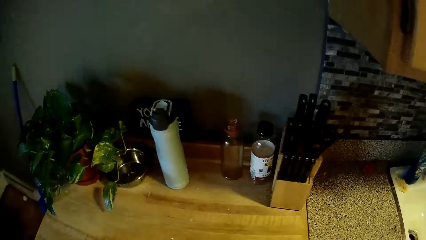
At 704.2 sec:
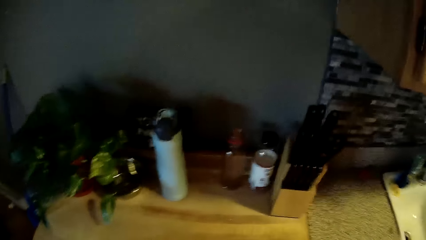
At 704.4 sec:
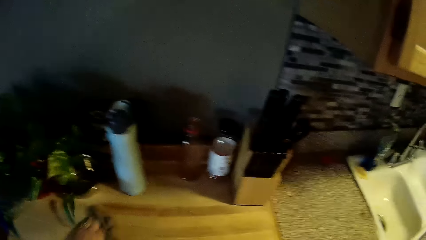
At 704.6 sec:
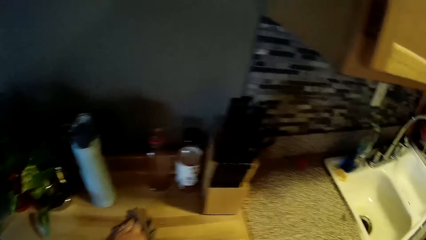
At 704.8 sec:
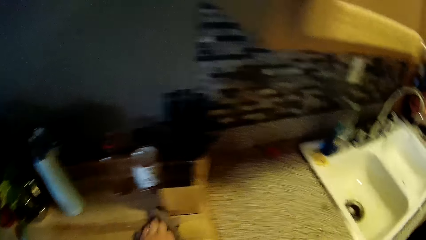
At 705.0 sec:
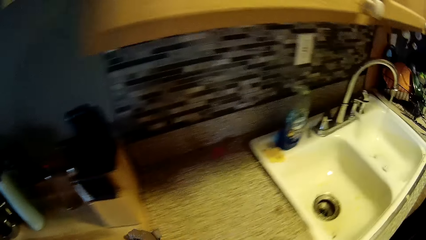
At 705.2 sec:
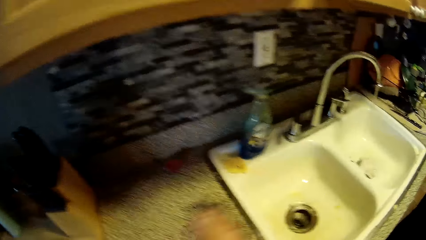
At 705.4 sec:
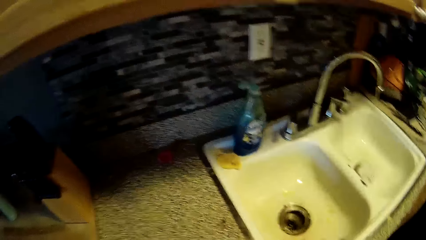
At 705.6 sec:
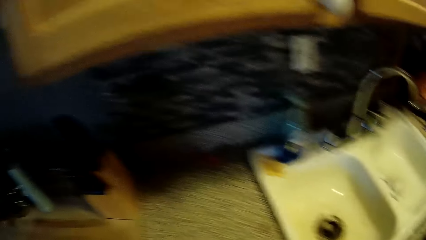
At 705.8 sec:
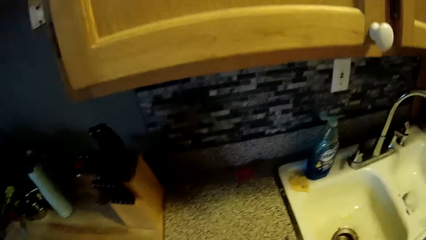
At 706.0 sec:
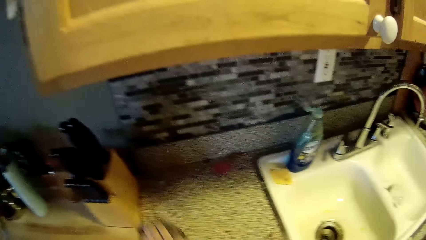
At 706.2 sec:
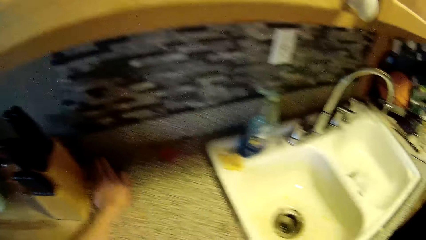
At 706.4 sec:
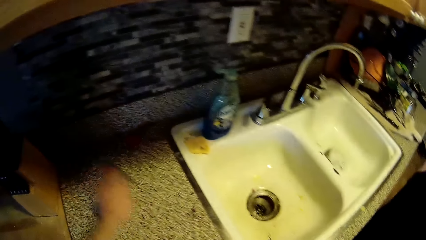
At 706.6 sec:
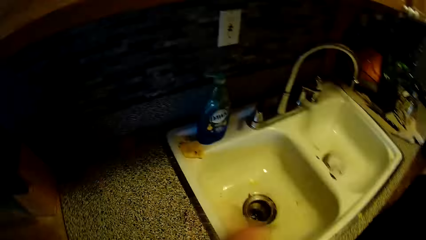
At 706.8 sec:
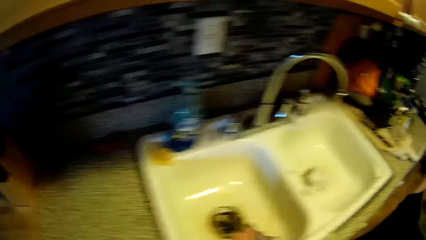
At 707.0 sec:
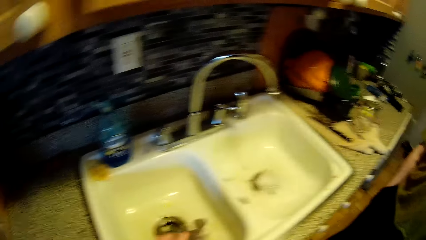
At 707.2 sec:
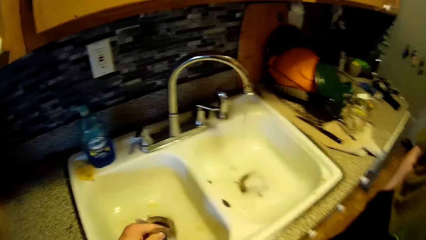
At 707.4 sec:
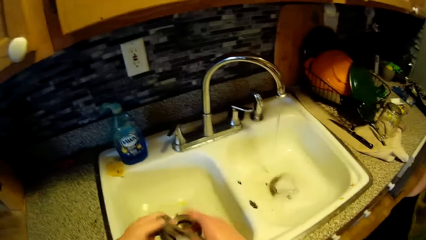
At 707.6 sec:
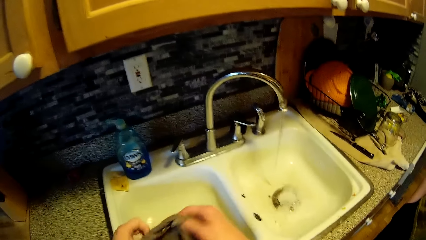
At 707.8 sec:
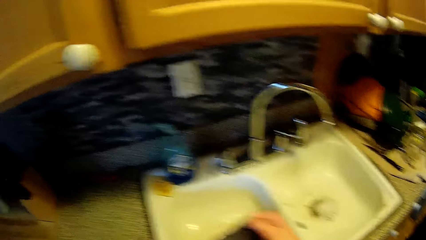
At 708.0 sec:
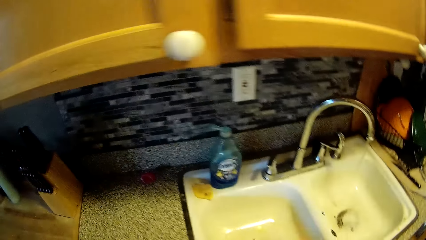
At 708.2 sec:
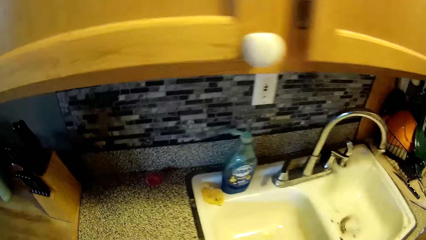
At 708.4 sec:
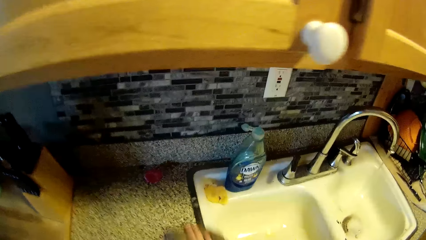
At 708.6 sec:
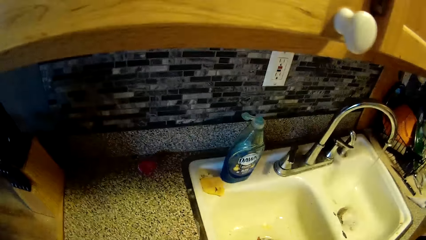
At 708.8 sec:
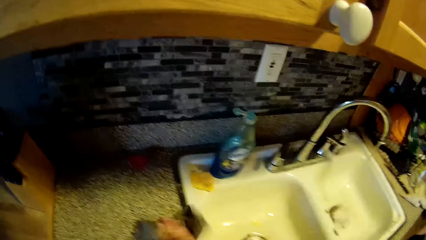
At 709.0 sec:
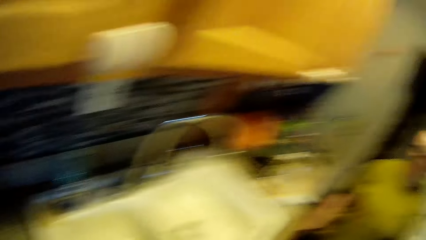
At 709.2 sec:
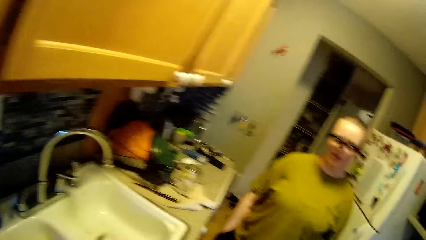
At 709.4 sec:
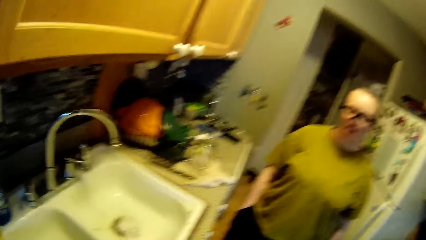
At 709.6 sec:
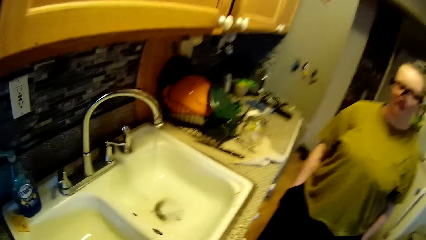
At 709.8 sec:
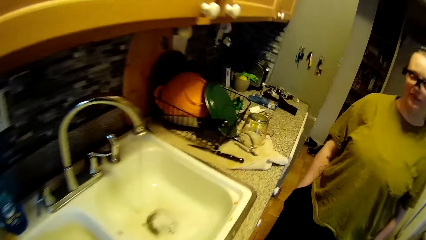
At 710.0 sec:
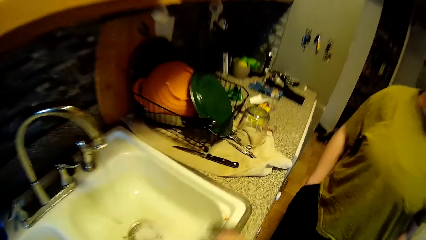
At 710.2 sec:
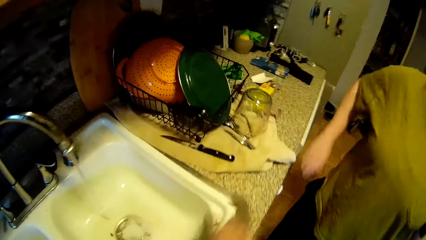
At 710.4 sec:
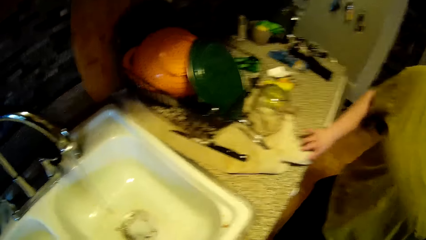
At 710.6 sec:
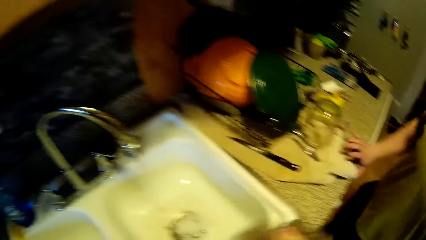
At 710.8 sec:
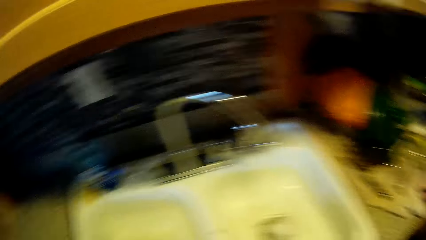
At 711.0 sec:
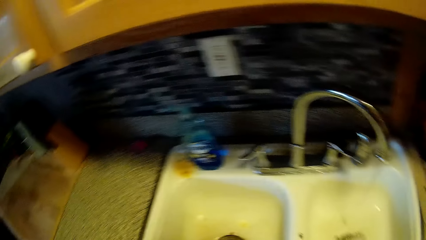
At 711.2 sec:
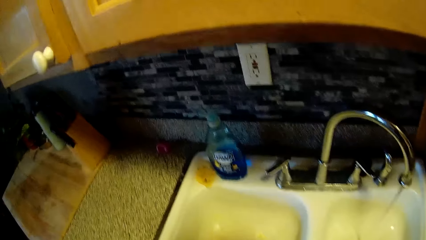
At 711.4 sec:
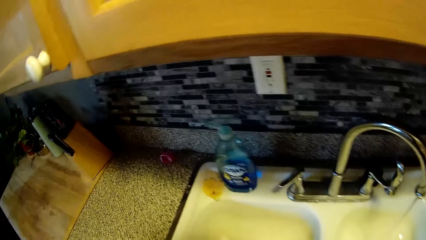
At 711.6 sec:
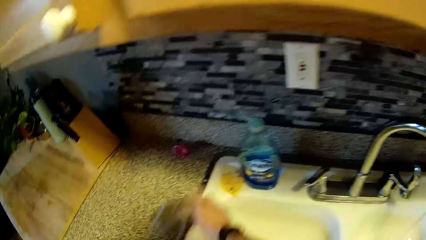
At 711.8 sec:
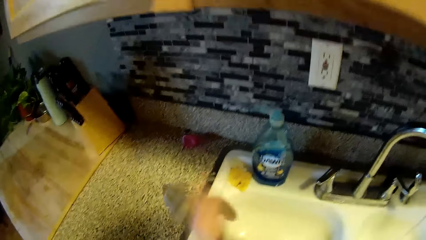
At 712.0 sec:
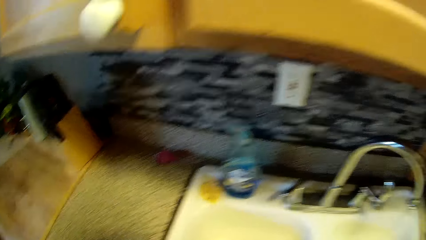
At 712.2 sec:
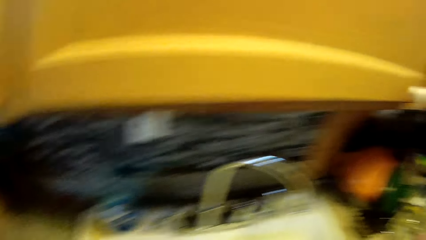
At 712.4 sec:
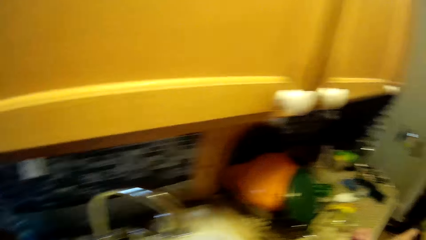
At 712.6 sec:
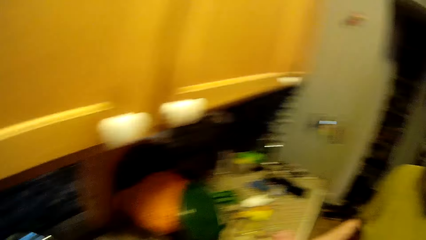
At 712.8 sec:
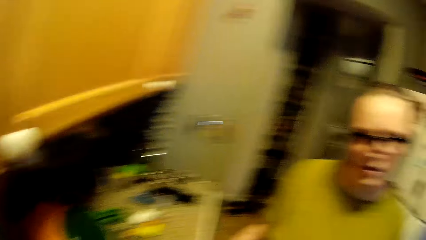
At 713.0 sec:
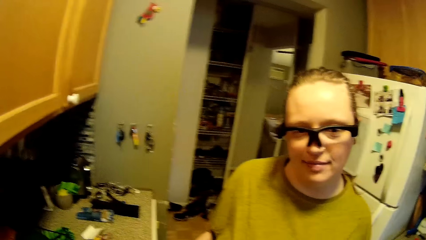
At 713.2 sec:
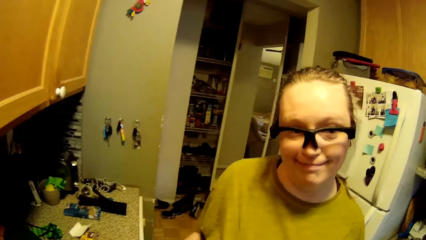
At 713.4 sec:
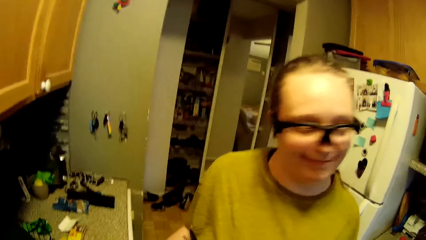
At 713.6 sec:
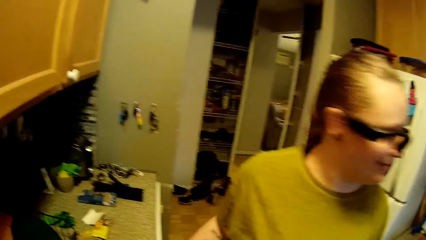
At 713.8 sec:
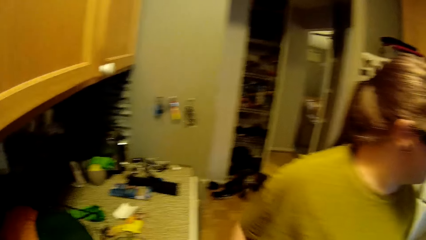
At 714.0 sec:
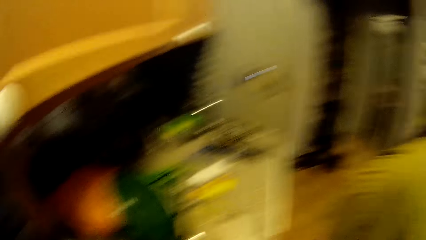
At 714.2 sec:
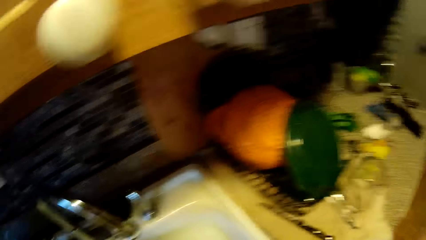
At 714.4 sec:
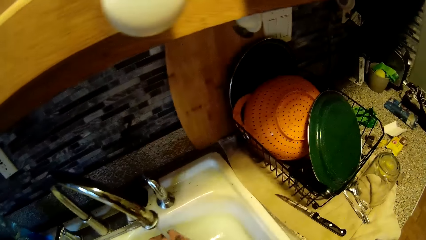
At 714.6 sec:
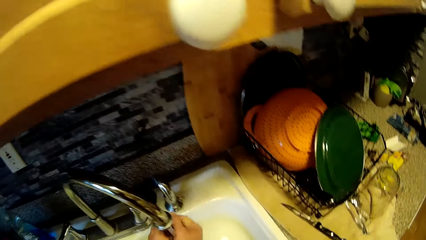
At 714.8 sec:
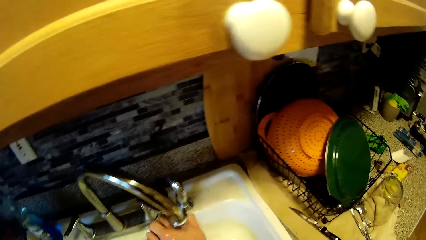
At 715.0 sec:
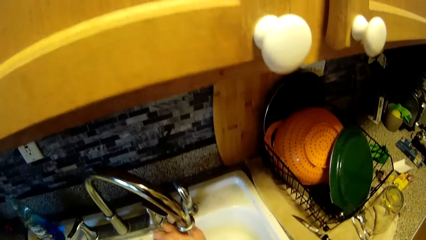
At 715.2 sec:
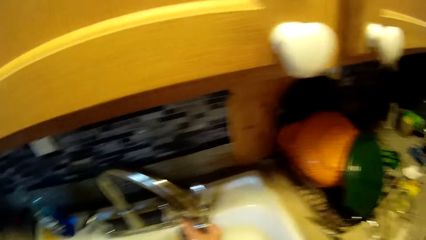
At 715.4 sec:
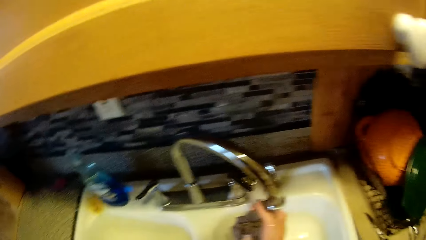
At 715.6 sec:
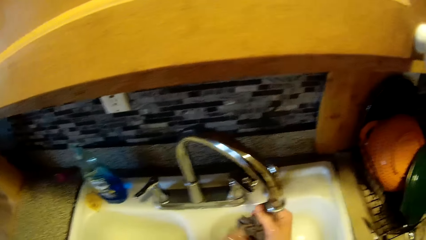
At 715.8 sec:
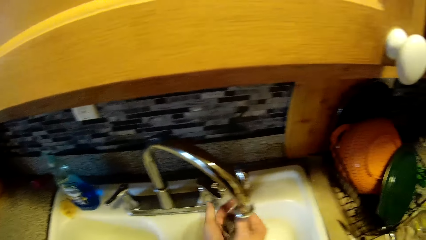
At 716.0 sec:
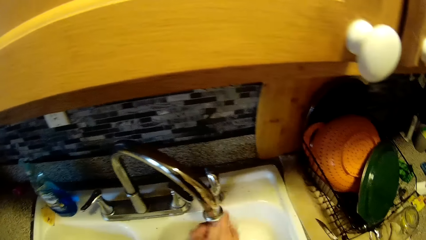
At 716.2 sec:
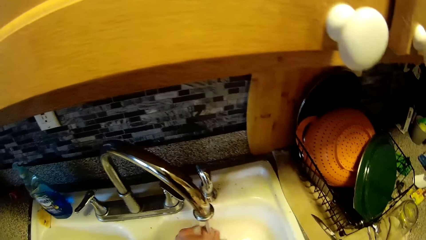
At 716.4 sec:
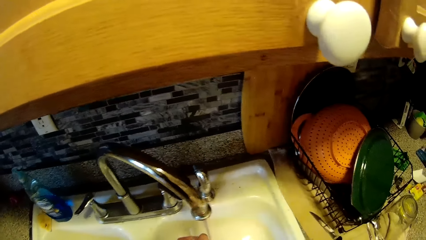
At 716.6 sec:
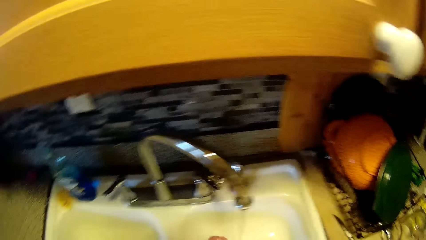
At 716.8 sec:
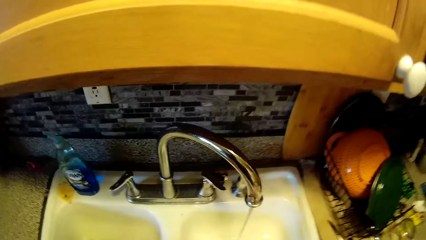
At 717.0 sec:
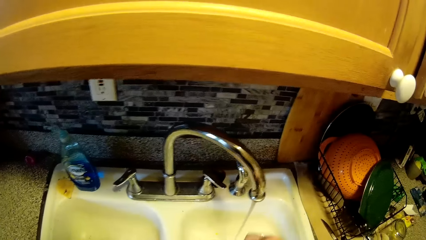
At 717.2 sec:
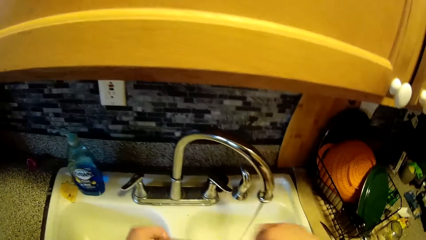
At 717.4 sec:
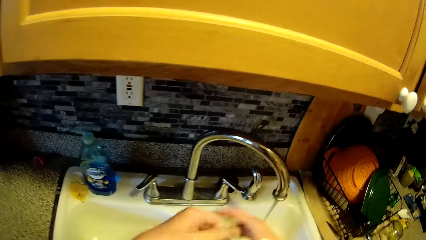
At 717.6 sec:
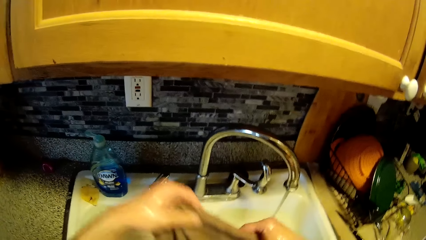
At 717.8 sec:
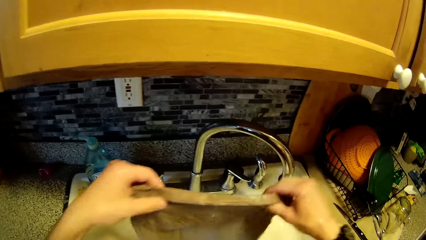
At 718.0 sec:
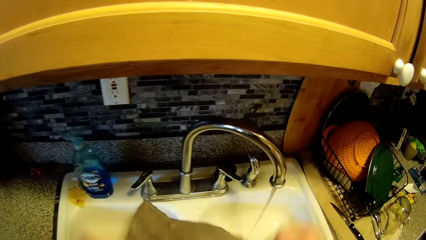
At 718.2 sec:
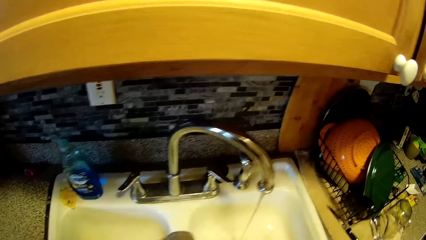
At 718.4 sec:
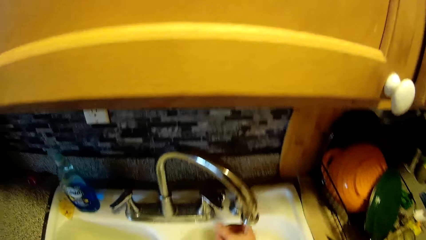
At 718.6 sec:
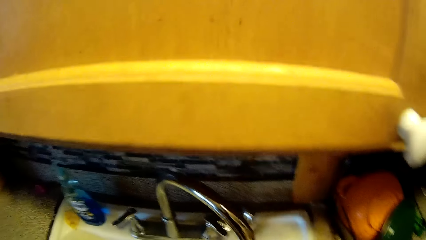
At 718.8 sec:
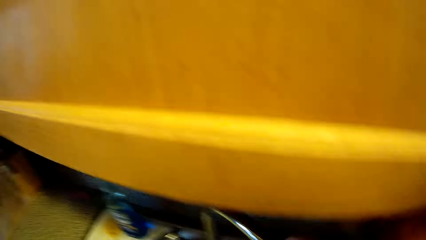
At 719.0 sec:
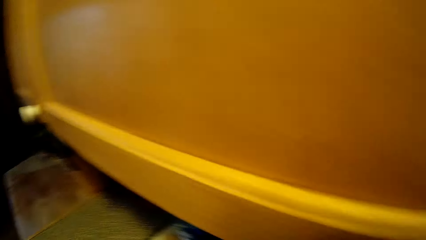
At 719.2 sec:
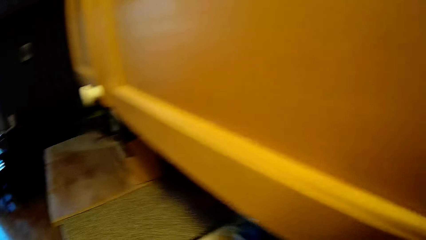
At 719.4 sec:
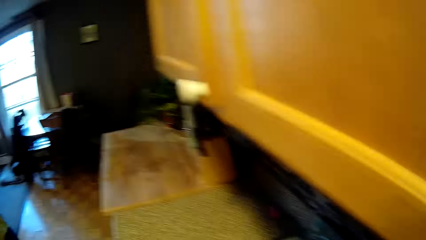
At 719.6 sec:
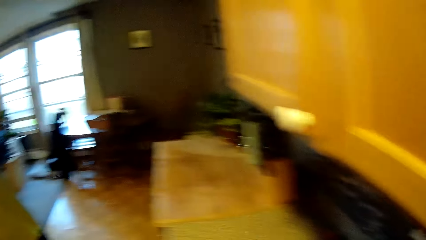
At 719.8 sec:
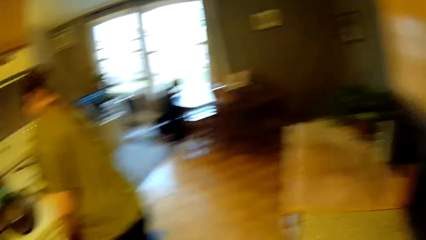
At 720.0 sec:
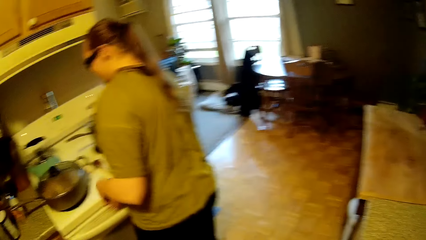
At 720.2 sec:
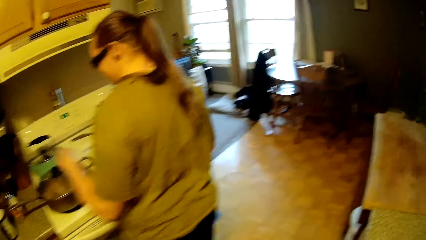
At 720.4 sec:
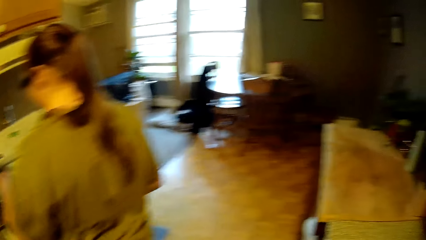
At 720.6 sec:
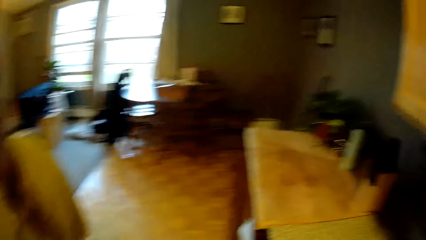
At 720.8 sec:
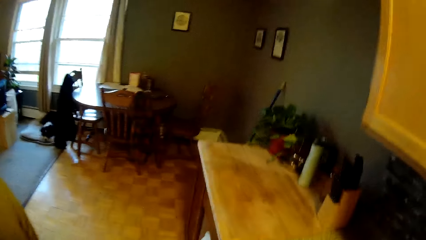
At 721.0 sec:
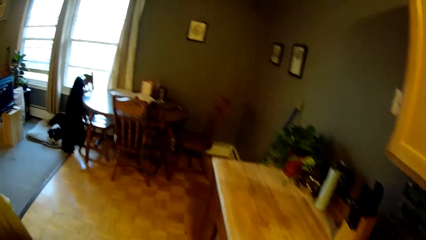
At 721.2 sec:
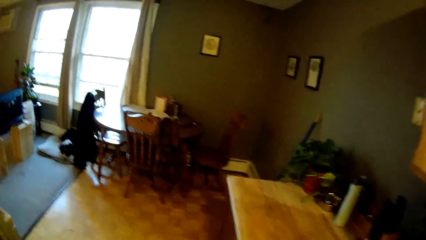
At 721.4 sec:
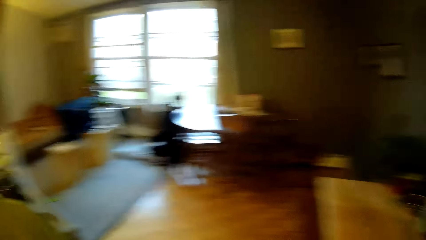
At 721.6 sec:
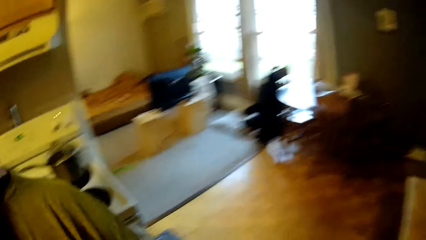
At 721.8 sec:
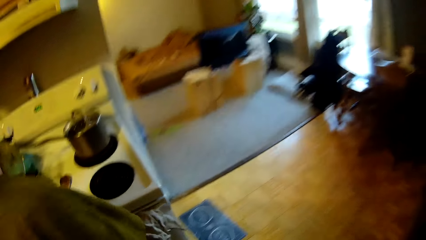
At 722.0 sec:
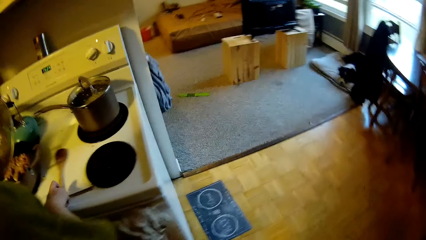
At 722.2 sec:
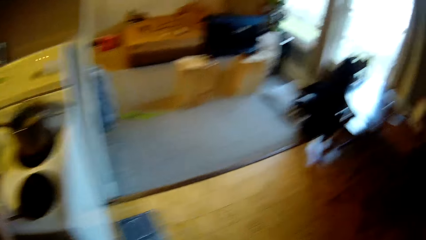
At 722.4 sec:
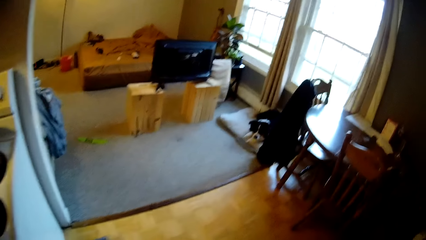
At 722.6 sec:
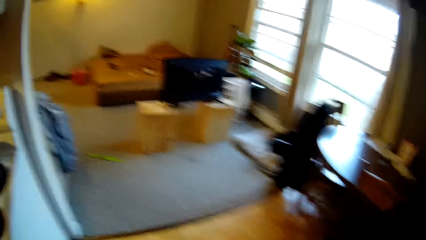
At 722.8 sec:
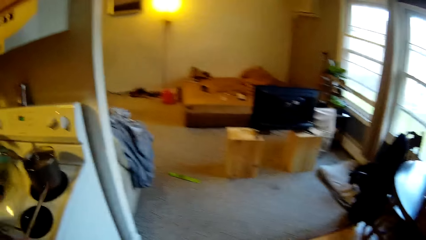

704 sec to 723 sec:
The camera wearer cleans up the kitchen area. He adjusts the sponge with his hands. He wipes the sink with the sponge in his right hand. He rinses the sponge in his hands in the sink. He cleans the sink. He adjusts the sponge with his hands. He spreads the sponge on the sink with his hands.
